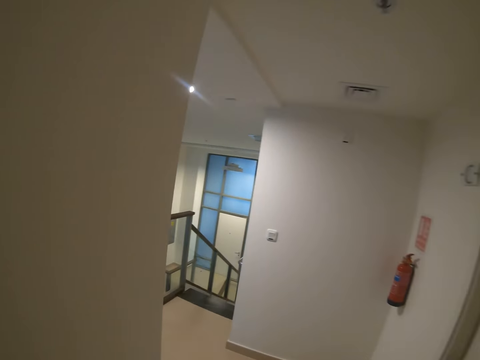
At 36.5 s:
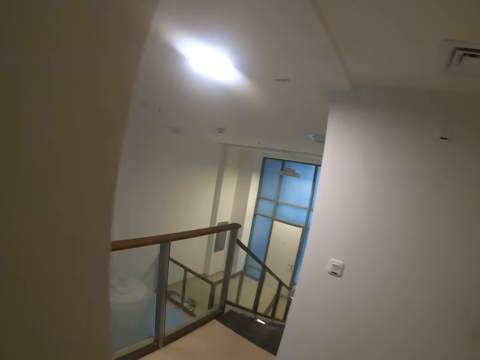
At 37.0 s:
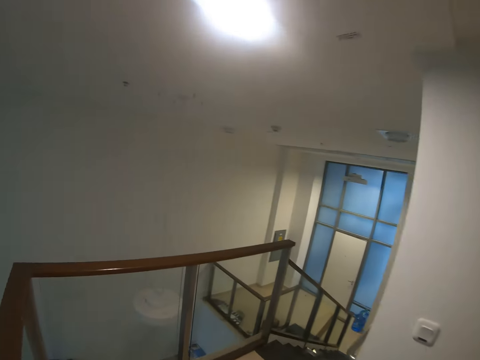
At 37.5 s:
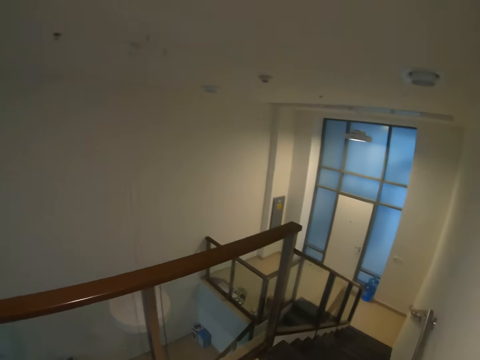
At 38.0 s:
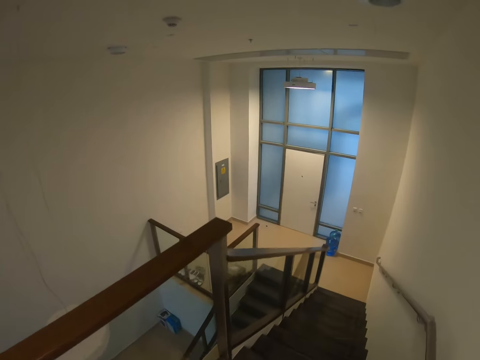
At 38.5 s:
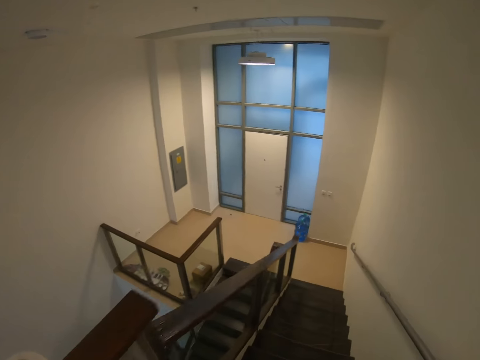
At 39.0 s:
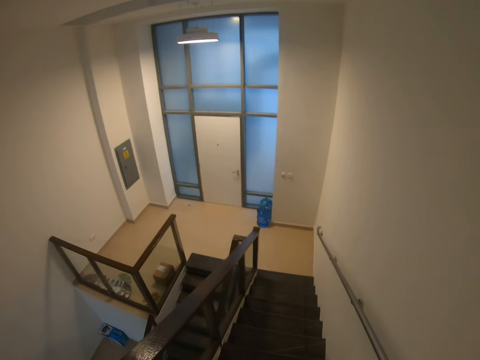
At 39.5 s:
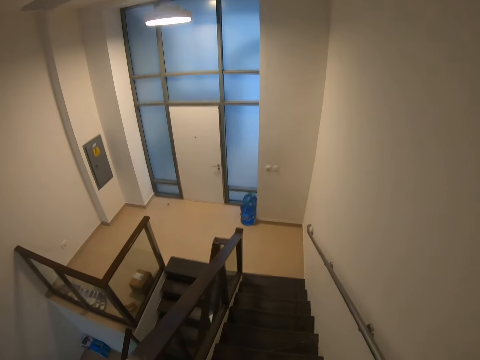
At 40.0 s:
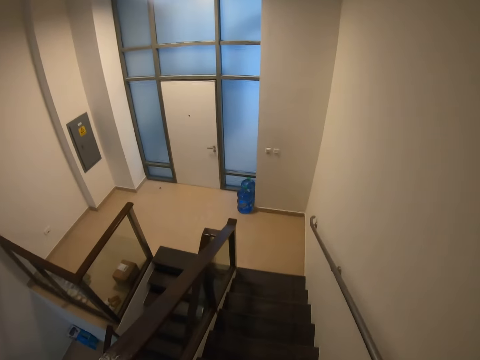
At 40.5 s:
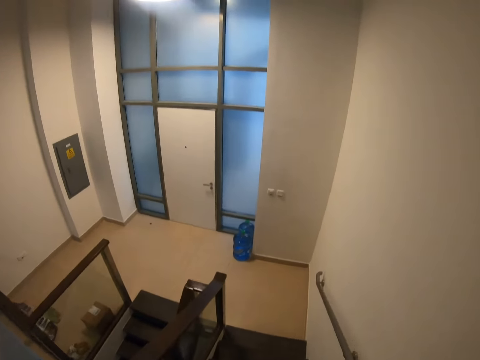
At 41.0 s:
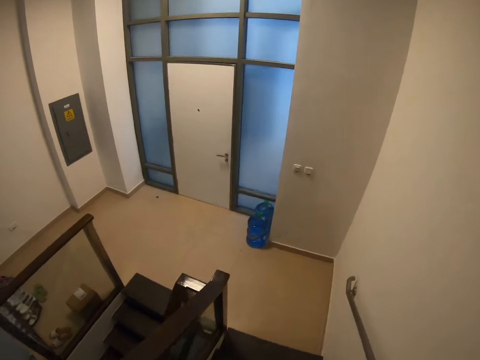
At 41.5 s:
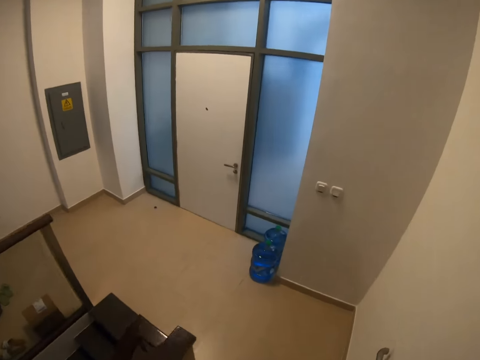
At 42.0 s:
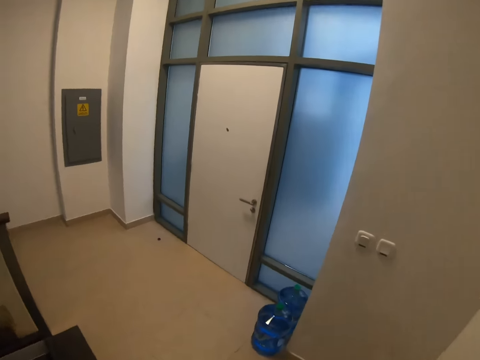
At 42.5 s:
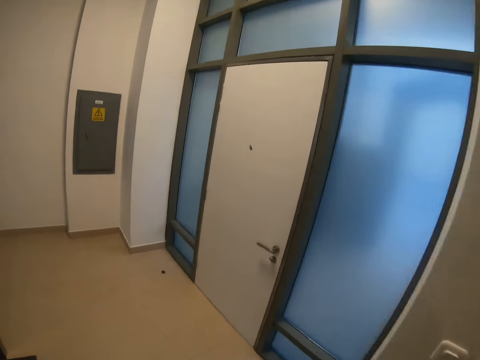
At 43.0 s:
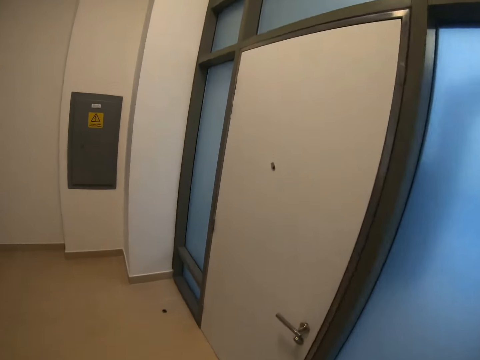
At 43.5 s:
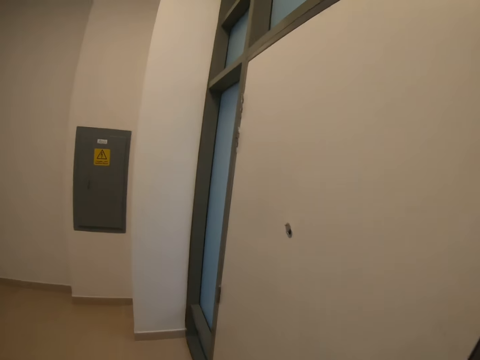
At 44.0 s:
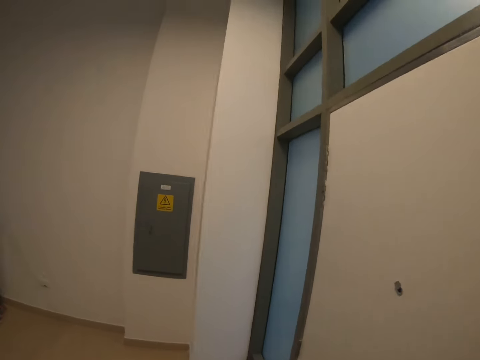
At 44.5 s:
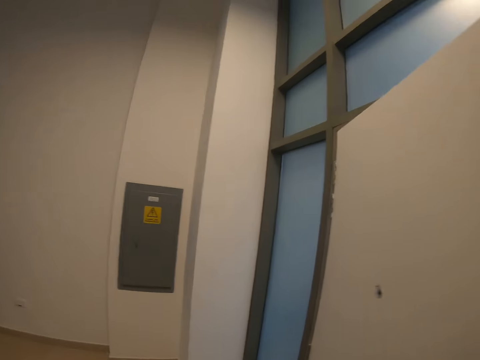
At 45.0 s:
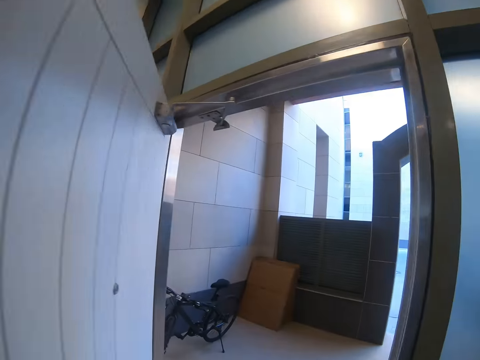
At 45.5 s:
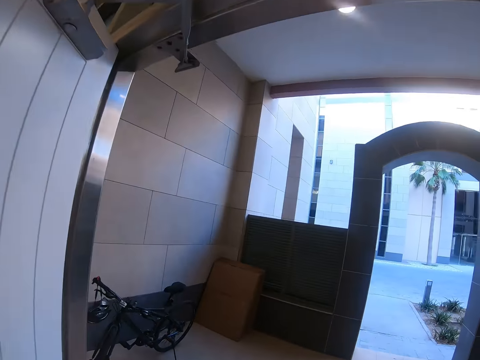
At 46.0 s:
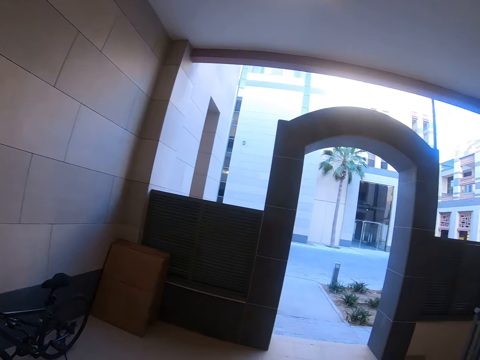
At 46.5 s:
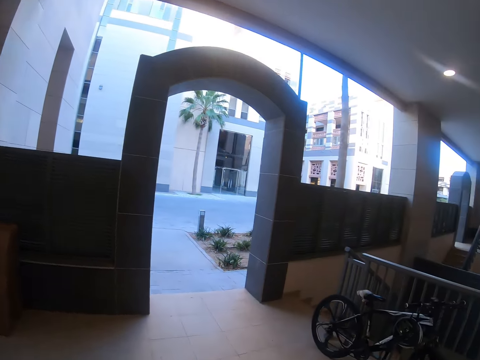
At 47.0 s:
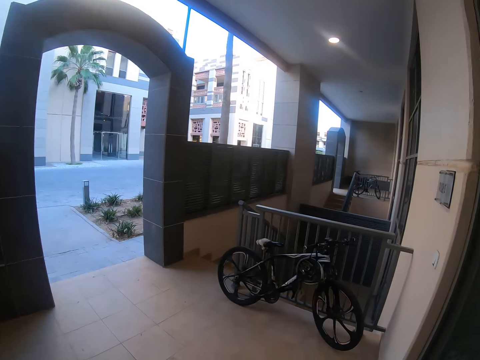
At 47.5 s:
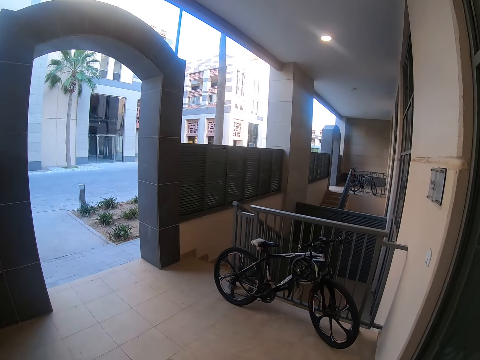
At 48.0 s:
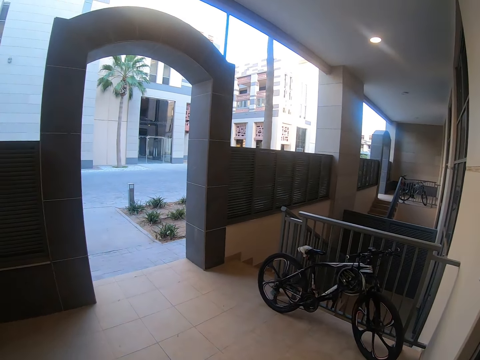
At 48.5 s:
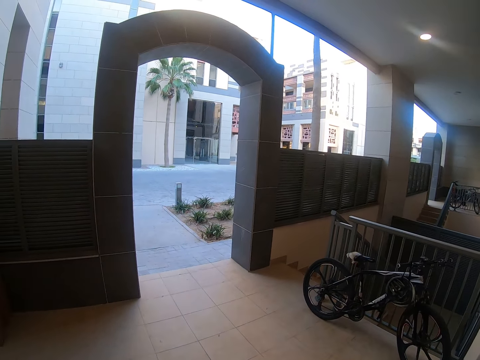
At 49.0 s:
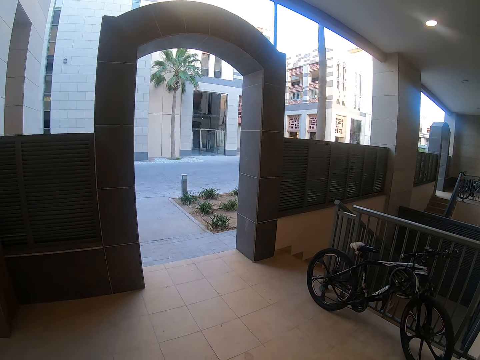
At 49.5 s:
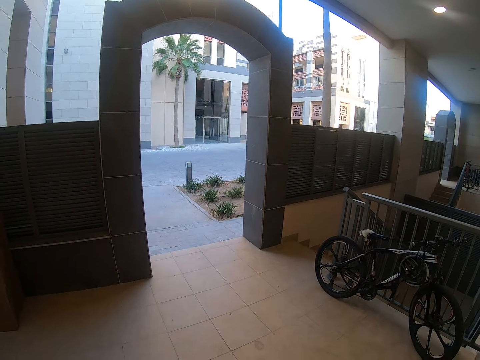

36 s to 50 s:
The camera wearer gets down the stairs. They open the door. They walk around the house.

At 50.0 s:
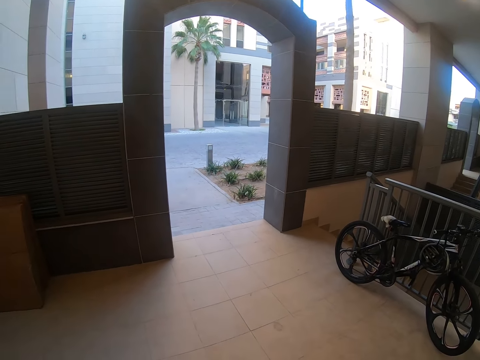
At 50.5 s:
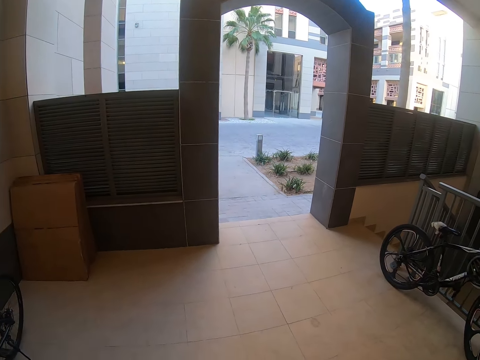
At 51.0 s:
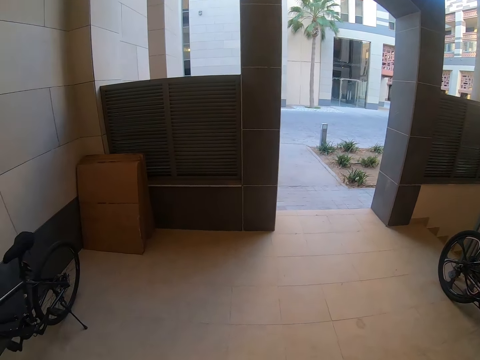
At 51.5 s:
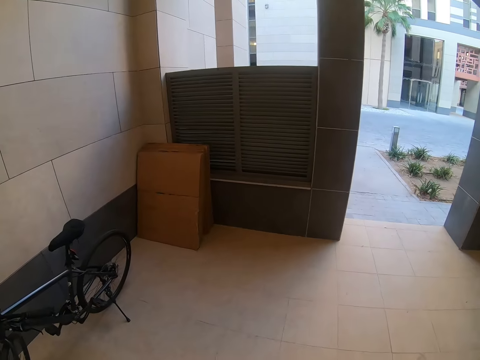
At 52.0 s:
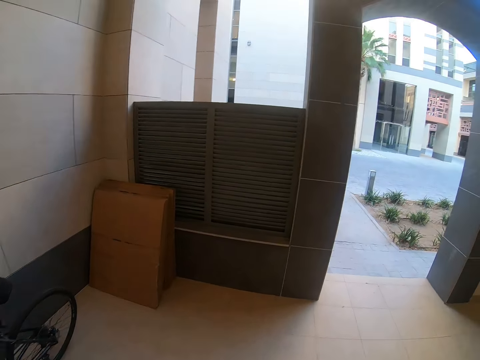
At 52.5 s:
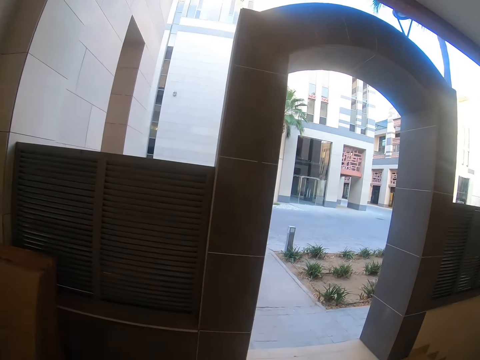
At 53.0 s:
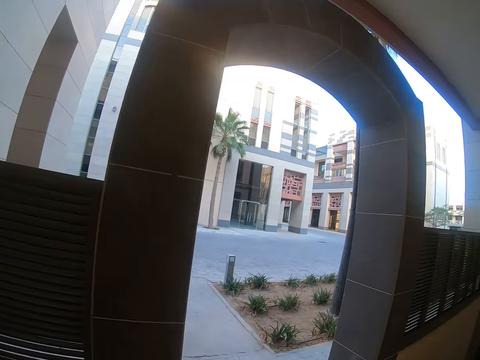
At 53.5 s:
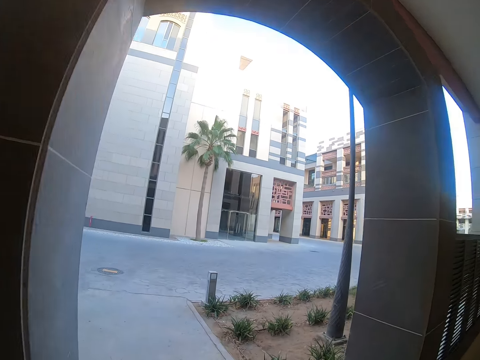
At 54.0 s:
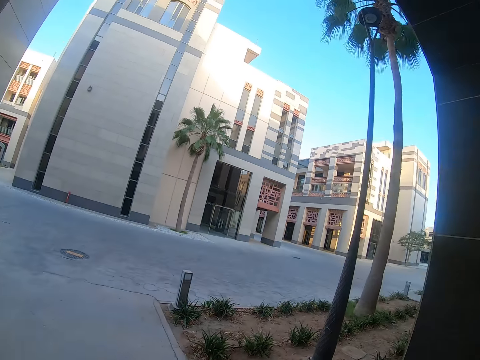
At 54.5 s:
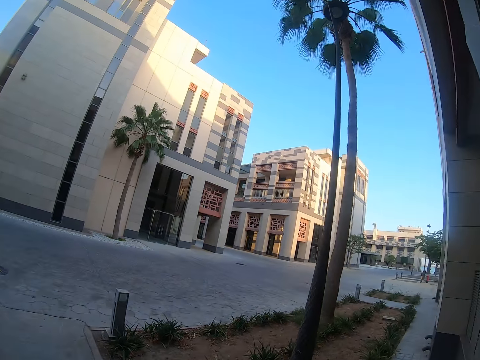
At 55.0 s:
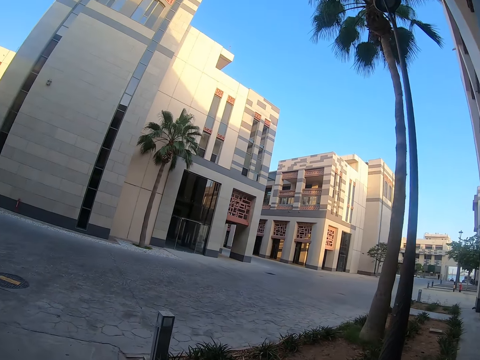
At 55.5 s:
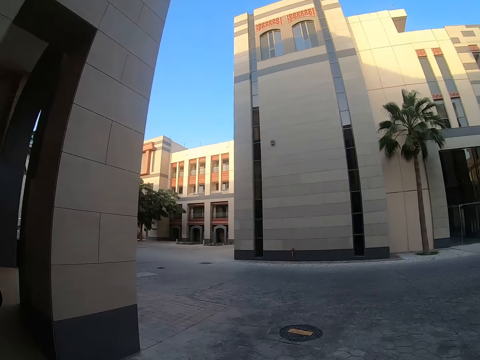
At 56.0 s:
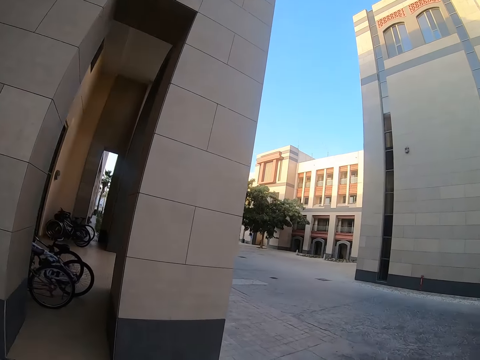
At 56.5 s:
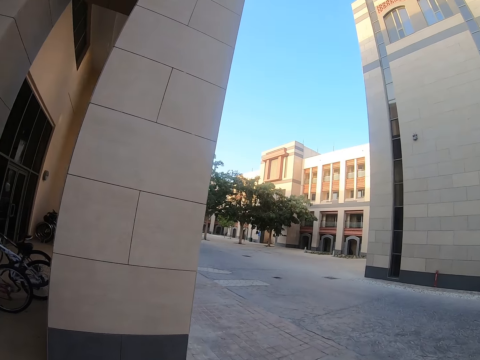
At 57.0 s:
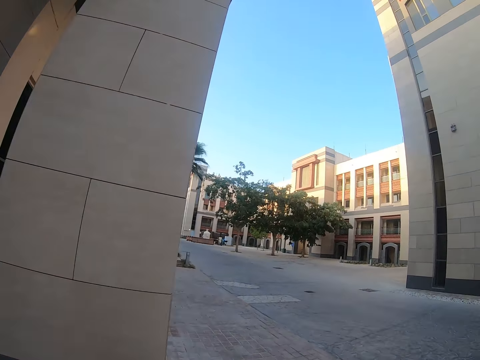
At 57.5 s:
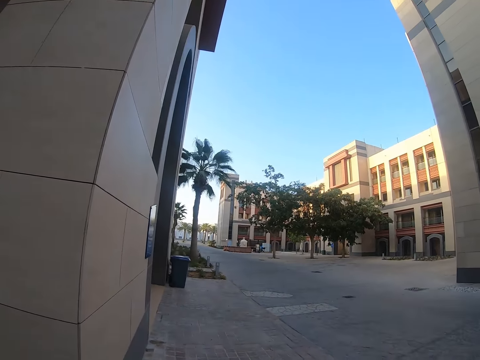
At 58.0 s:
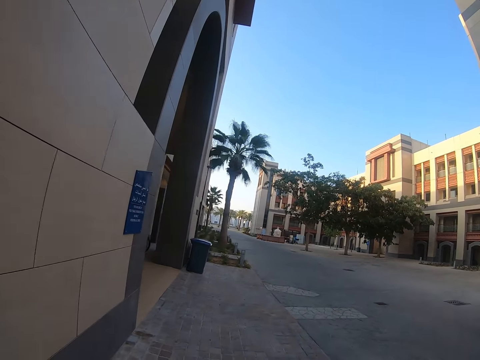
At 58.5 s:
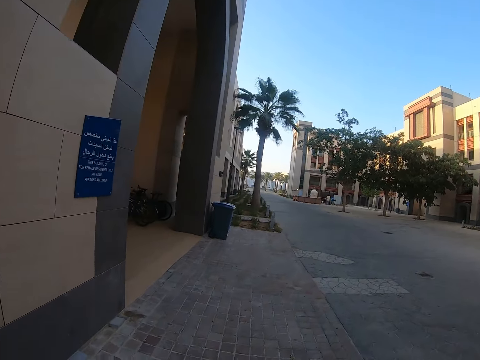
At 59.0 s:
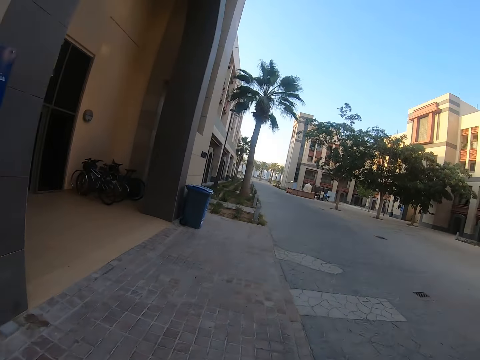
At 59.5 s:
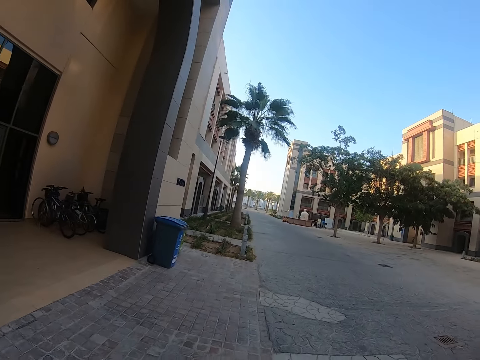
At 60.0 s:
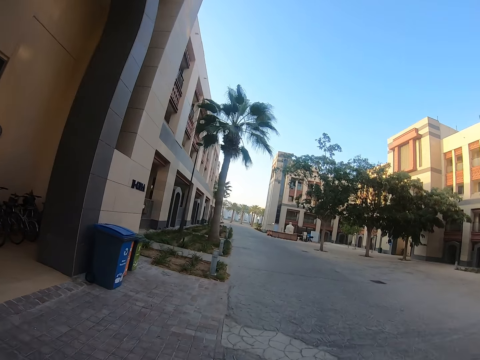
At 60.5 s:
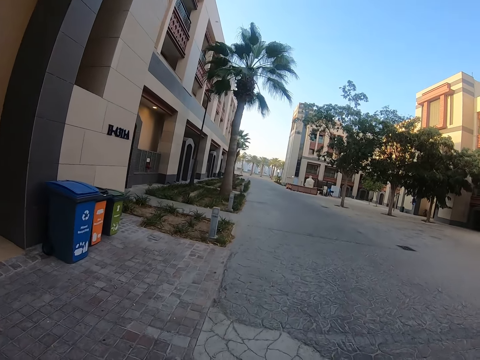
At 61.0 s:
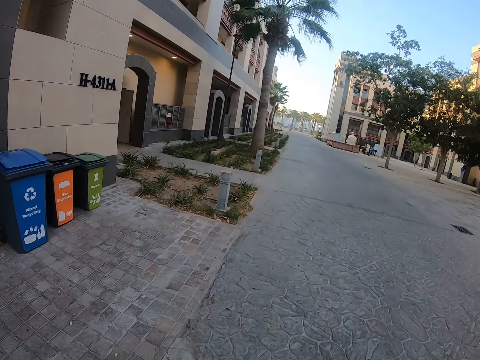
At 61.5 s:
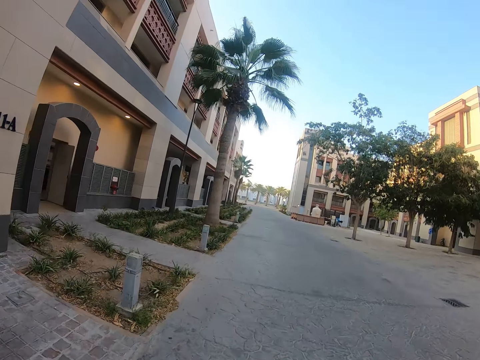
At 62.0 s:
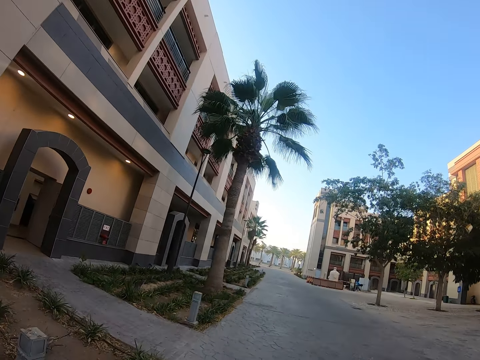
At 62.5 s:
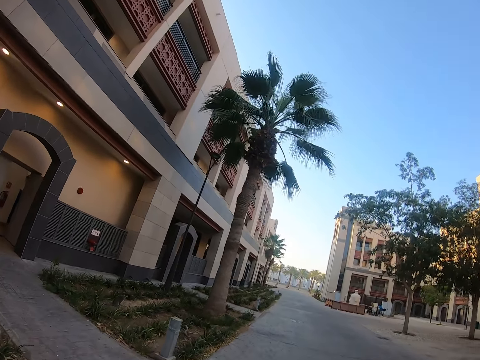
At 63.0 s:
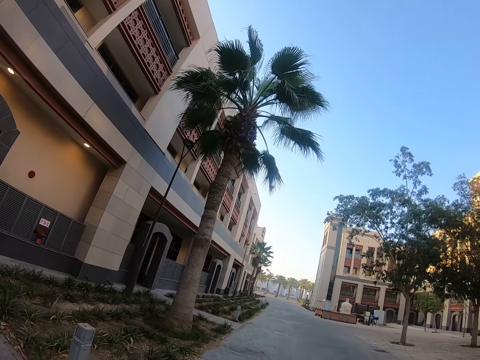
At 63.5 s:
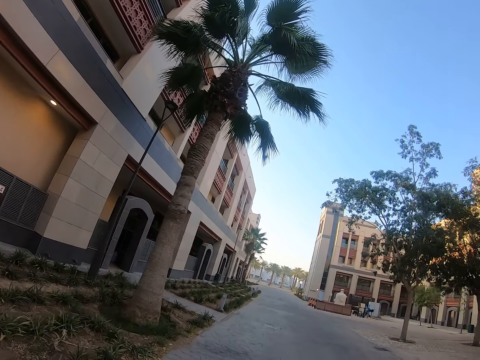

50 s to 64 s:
The camera wearer gets out of the house. They walk around the street.
